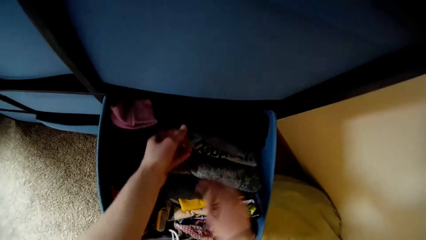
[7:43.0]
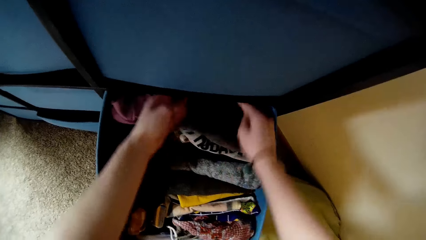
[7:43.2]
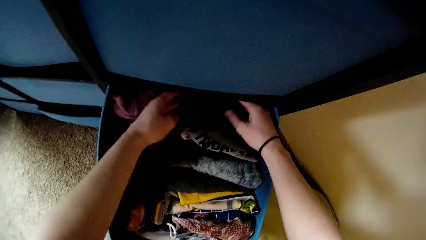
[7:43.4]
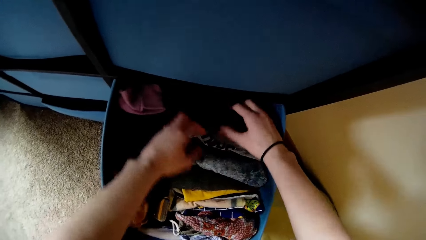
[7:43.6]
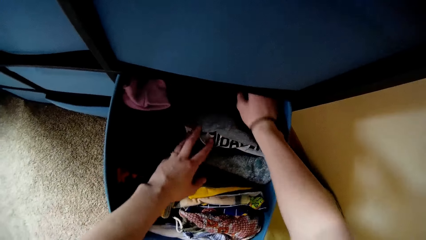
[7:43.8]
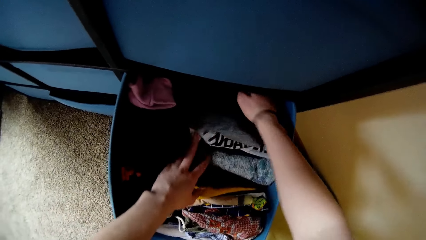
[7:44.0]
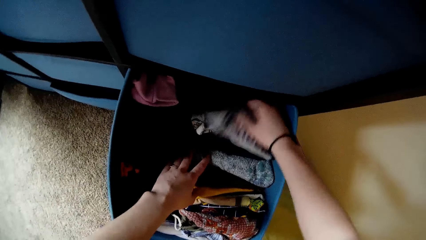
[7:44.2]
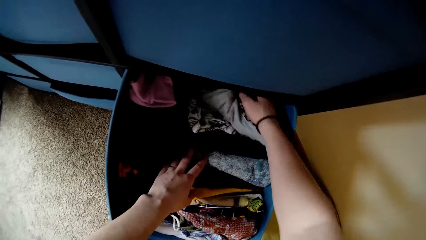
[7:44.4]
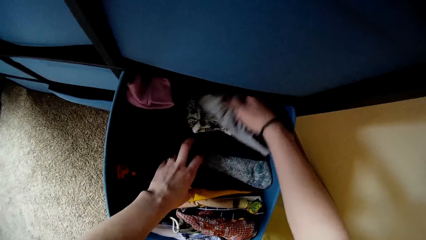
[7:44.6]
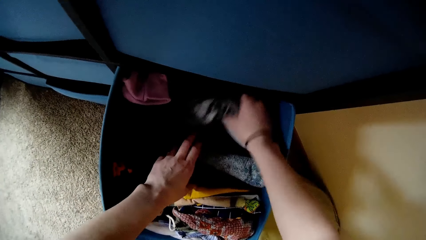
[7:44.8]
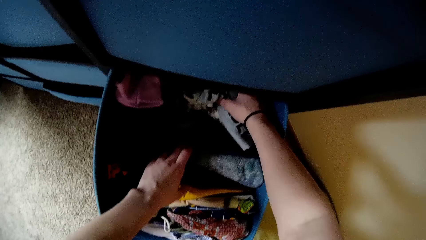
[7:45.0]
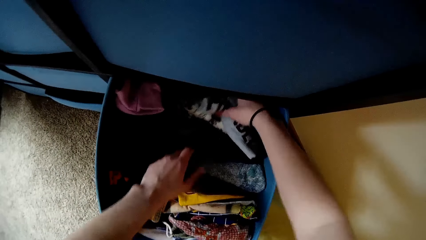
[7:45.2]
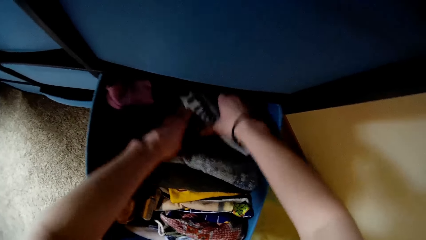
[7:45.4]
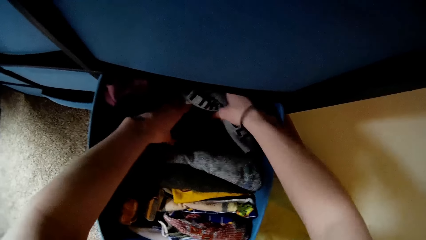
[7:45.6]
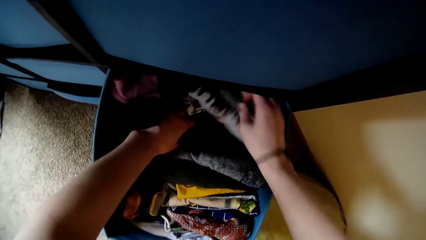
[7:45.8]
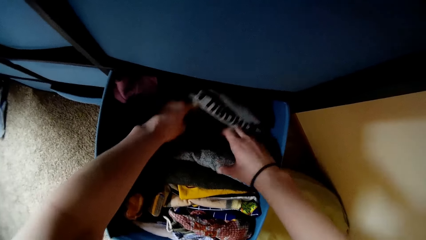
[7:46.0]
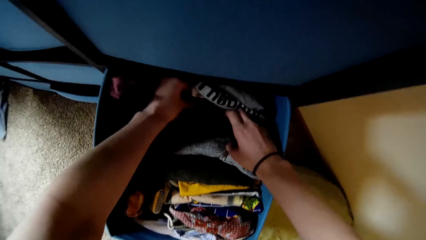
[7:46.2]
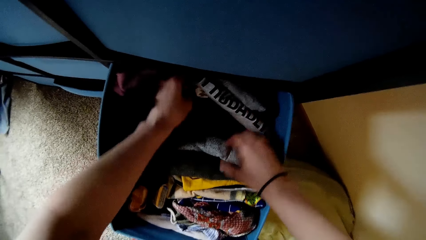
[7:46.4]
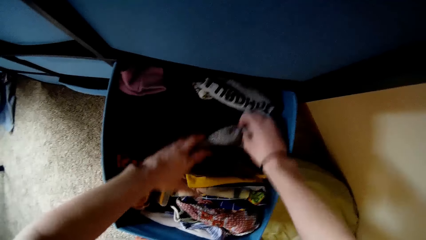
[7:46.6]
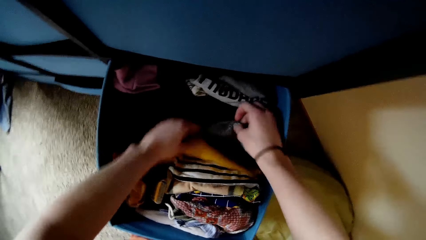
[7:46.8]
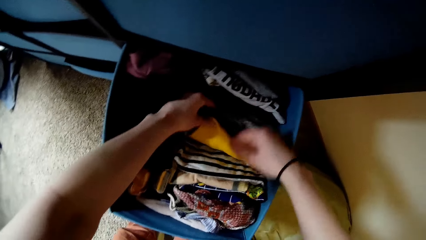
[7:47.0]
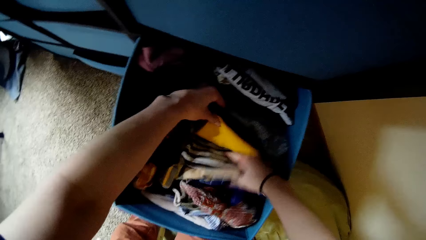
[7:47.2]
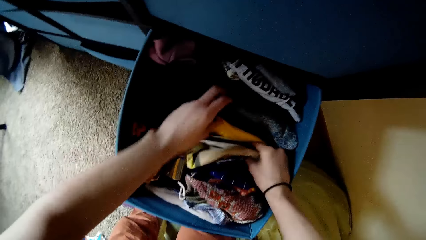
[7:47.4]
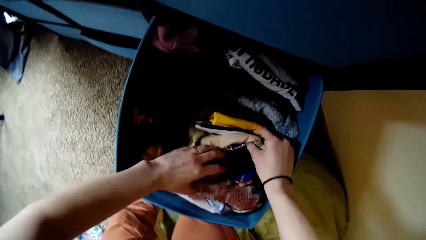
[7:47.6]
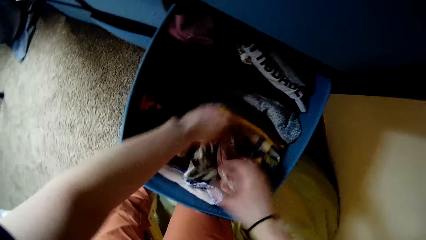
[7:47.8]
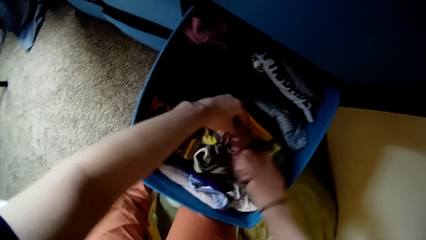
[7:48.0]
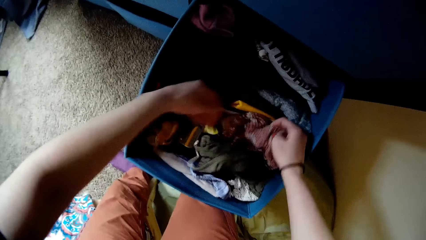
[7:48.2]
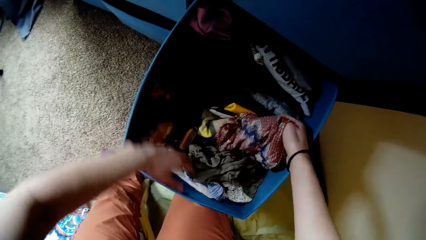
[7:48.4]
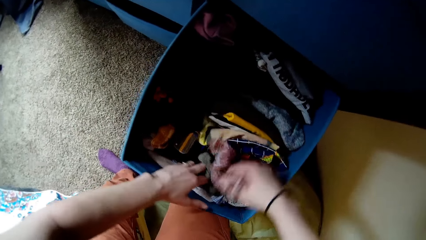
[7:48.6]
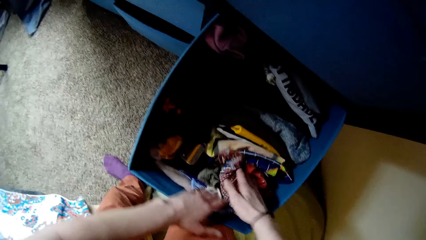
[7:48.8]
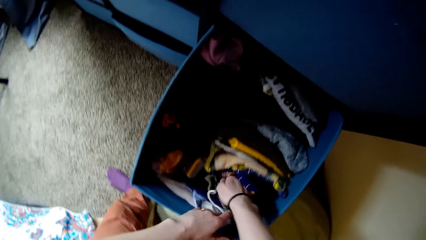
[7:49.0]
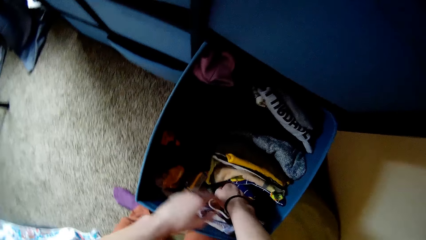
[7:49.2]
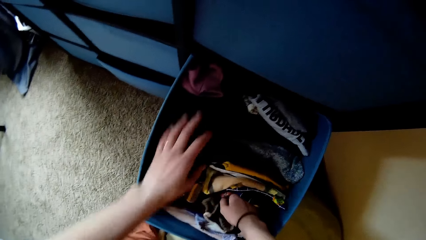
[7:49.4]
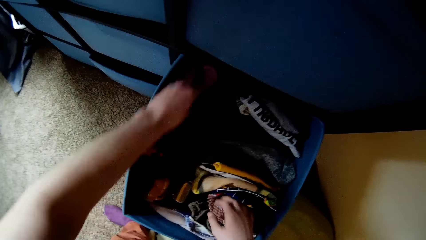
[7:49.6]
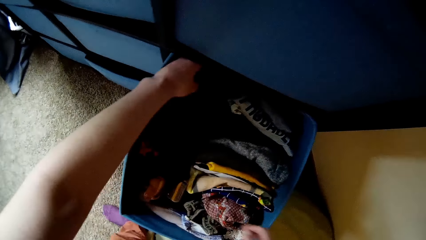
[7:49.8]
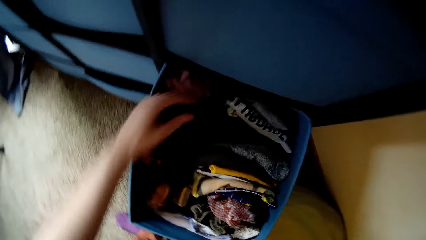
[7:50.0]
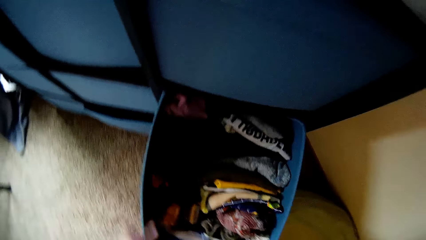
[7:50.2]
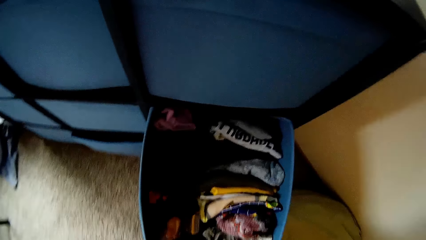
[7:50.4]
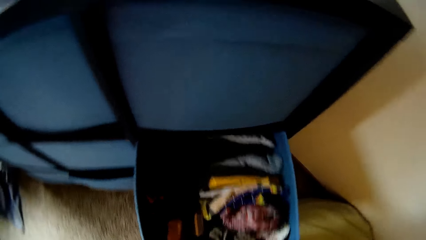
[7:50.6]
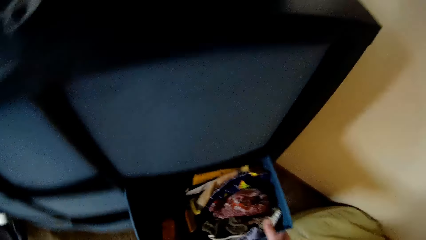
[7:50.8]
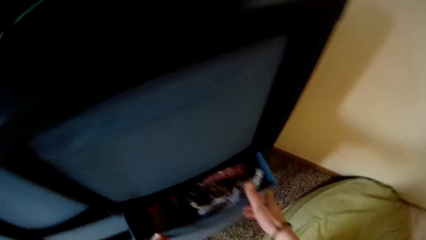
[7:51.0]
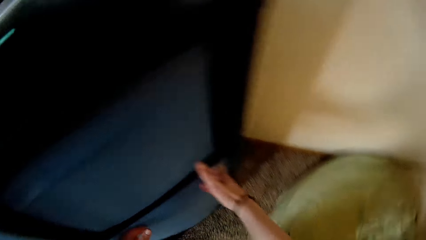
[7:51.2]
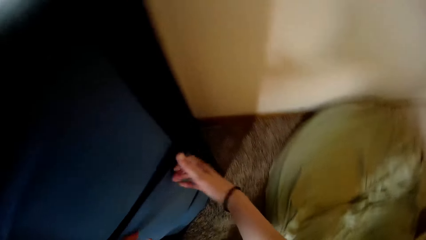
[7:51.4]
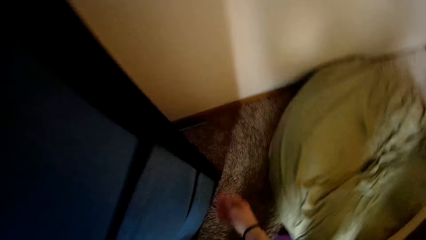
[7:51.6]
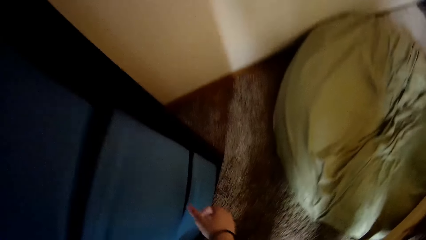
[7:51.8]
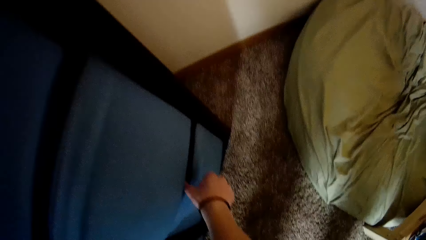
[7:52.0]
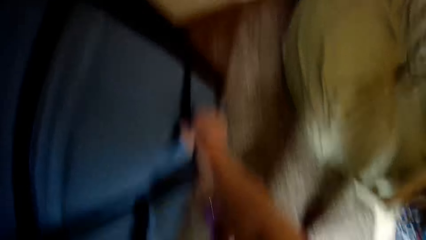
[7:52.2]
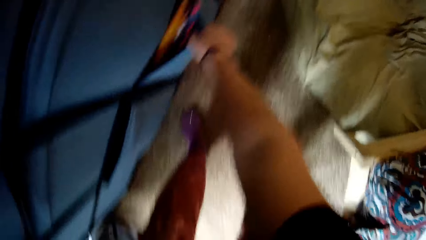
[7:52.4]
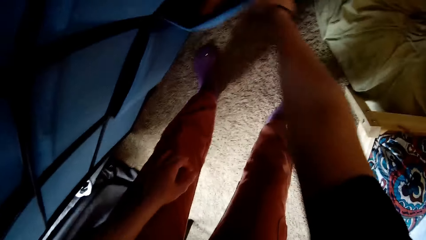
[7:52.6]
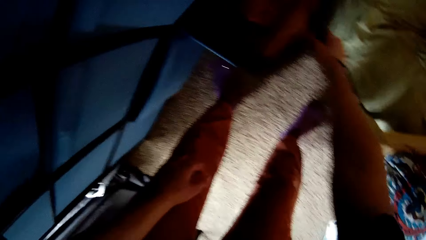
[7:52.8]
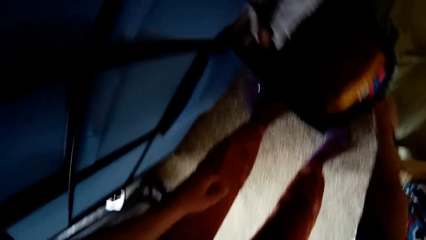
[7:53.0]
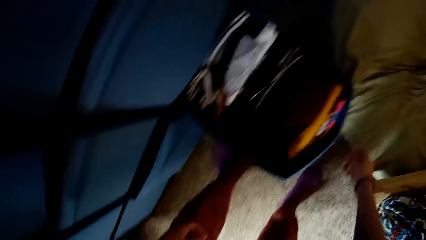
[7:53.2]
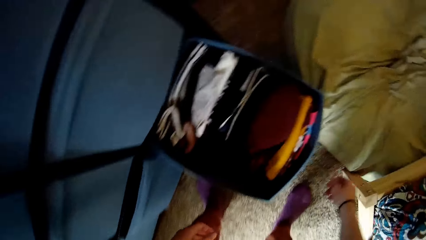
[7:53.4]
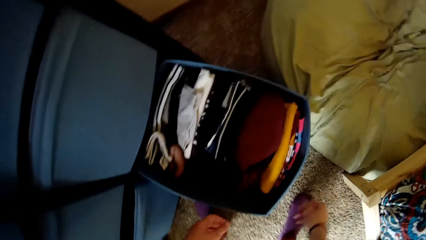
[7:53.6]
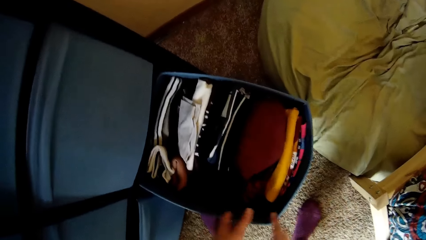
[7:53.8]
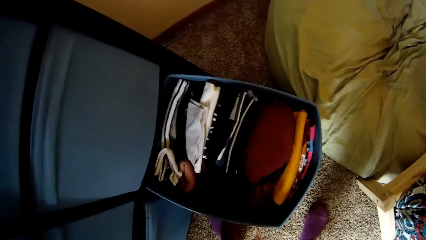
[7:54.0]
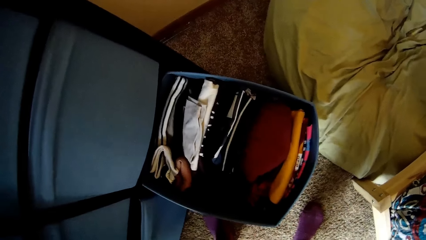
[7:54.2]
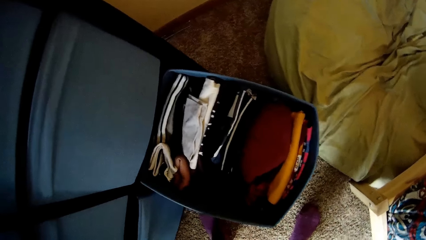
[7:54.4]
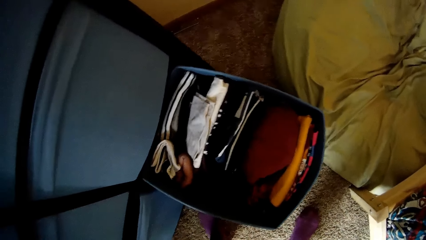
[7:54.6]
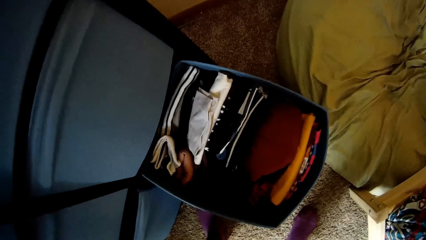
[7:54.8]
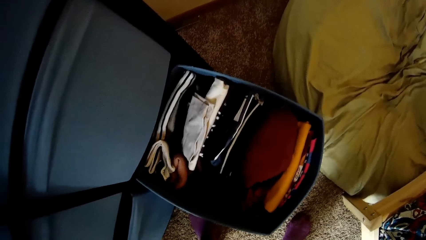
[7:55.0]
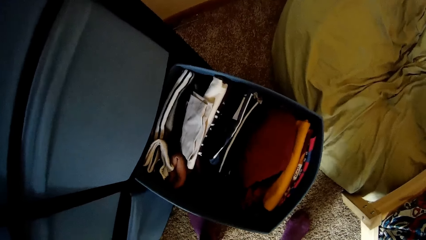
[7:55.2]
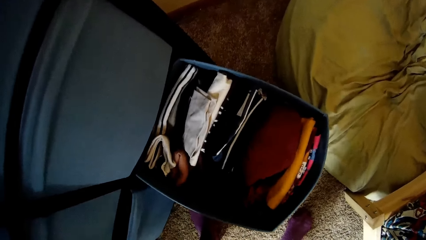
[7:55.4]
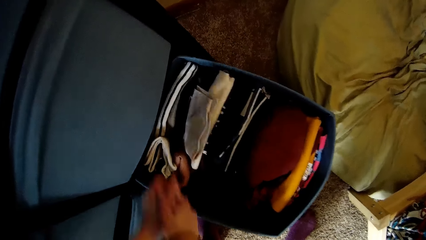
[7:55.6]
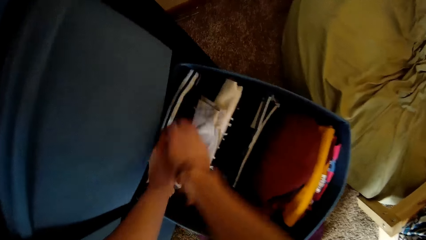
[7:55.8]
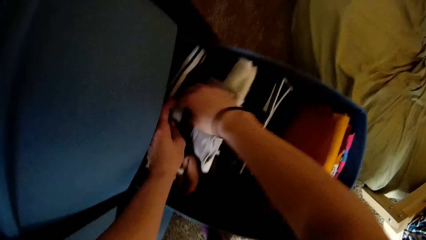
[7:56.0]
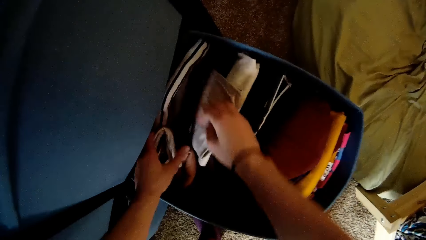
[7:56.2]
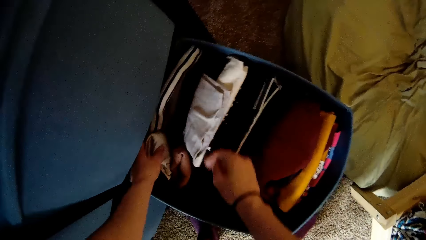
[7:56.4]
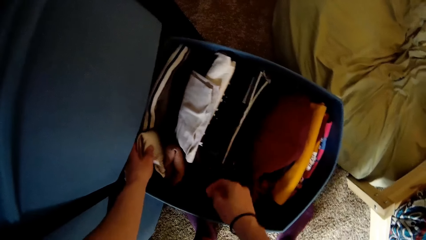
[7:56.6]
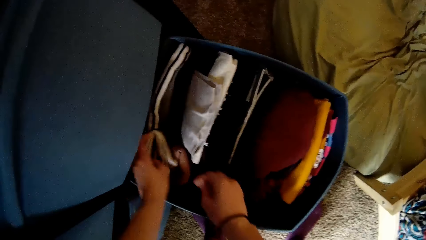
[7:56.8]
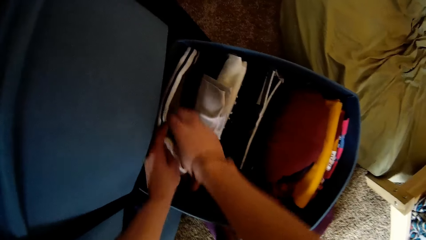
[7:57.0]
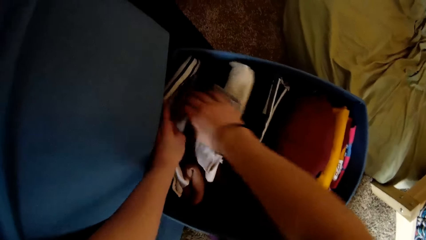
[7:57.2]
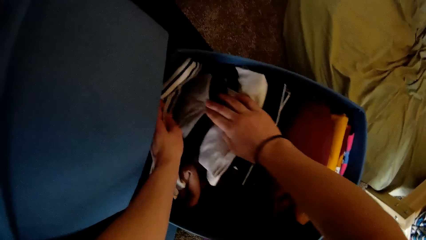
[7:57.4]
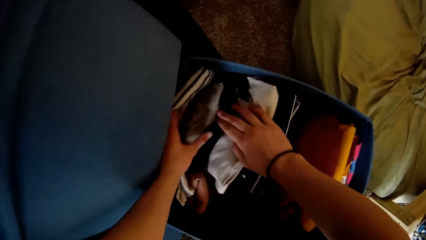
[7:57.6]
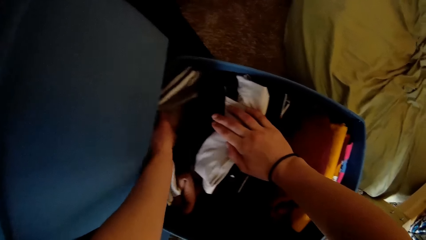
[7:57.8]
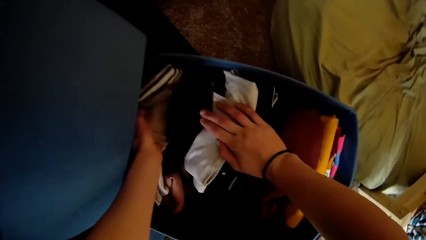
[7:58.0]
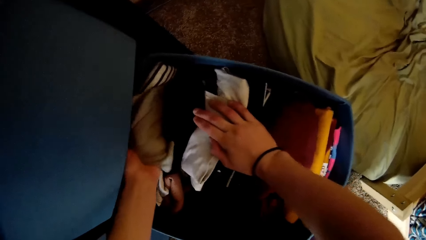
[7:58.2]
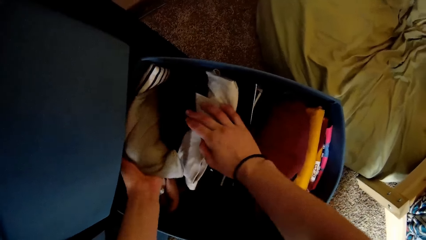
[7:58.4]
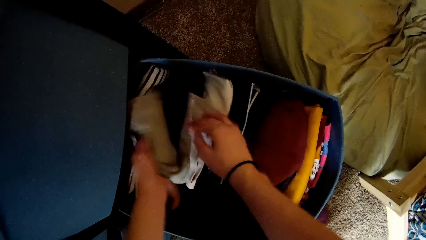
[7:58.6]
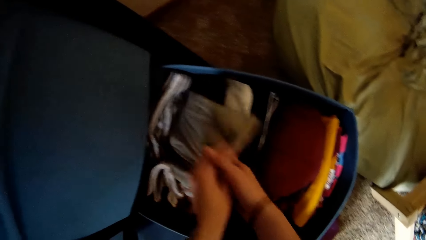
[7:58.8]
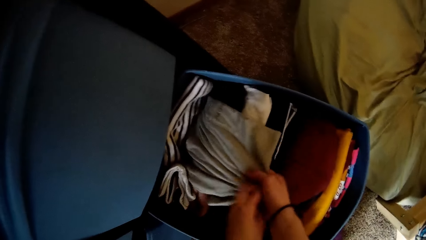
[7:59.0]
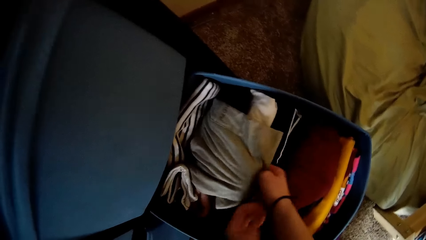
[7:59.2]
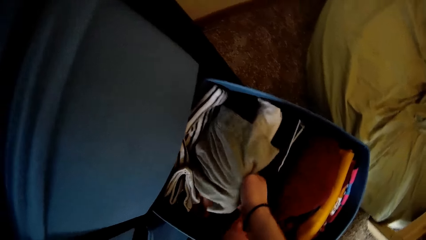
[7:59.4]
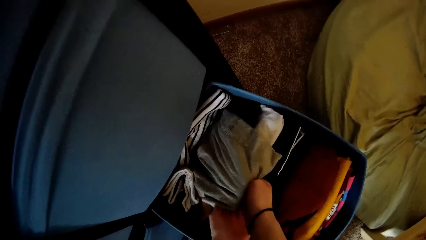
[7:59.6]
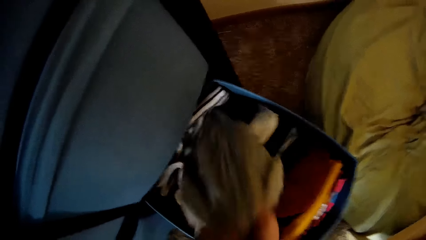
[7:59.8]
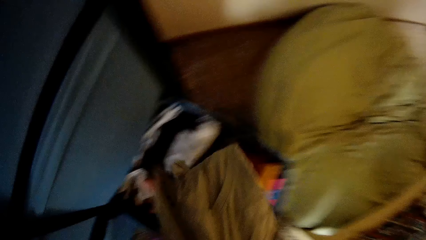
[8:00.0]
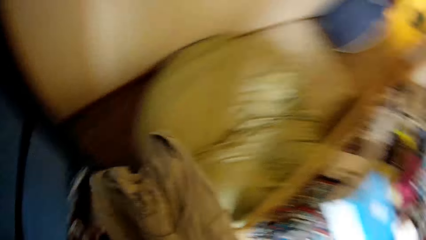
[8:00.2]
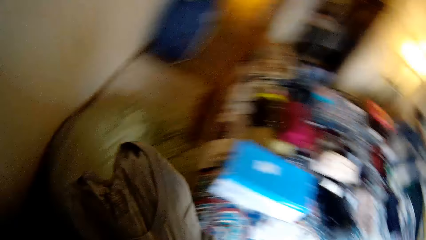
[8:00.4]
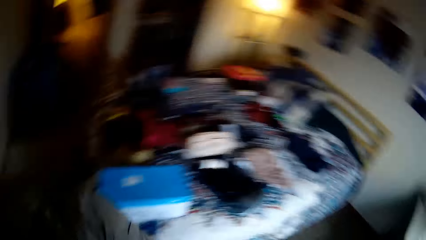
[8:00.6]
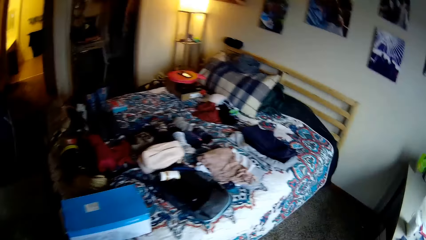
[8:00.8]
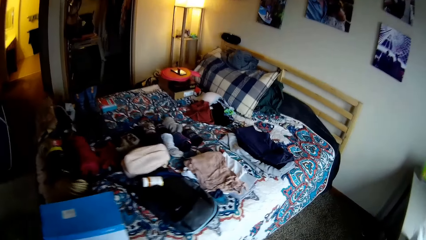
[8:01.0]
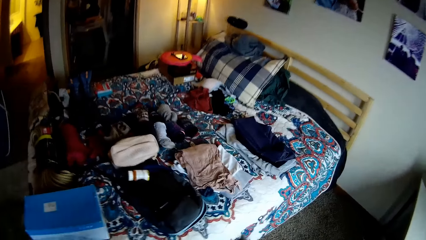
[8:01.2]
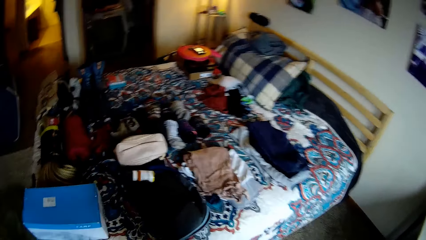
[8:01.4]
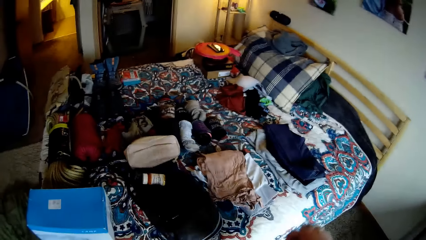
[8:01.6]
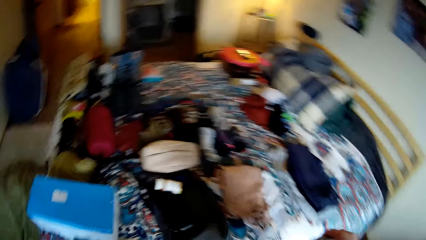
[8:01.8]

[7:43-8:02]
The camera wearer closes the drawer. They open the down part of the drawer. They adjust the cloth in the drawer. They remove a cloth from the drawer.
